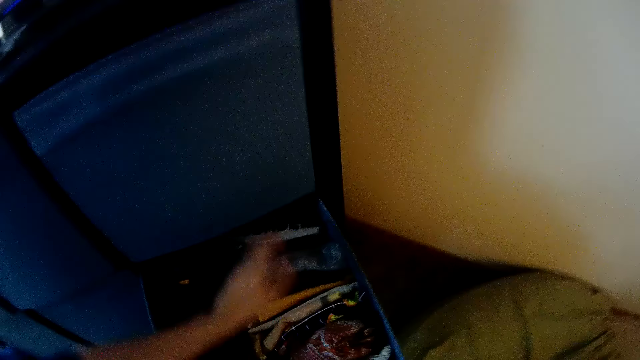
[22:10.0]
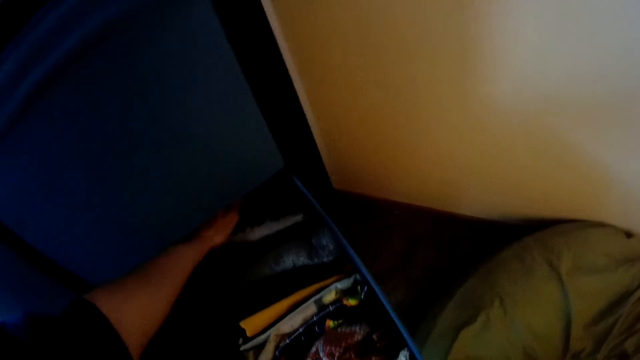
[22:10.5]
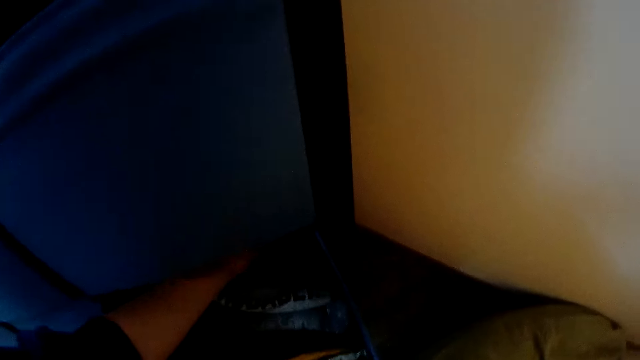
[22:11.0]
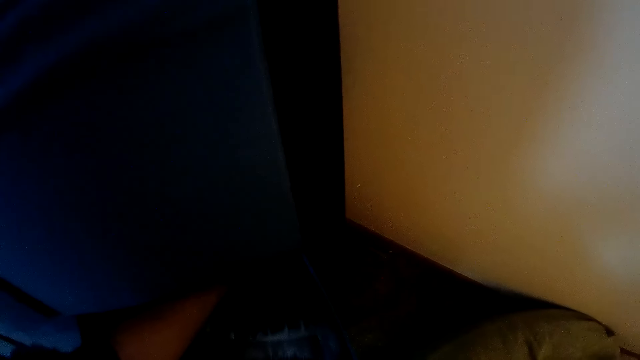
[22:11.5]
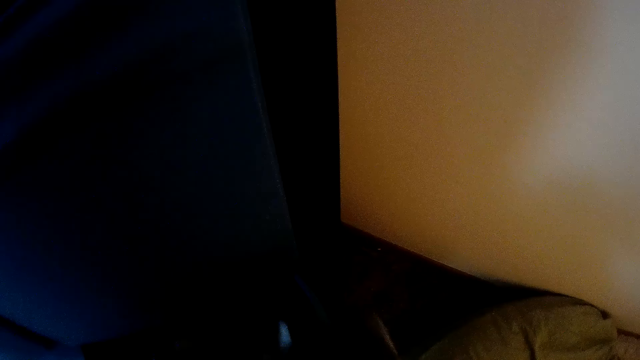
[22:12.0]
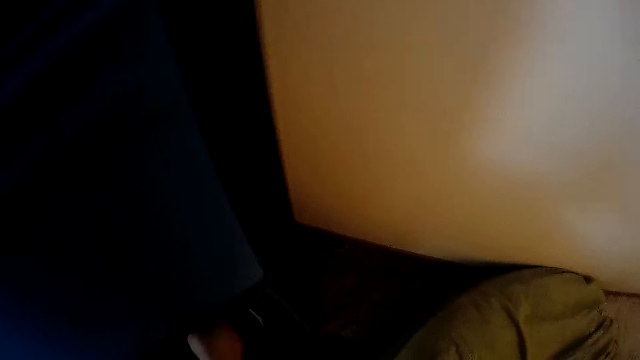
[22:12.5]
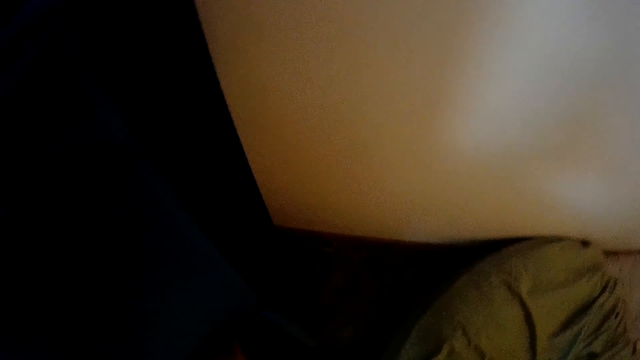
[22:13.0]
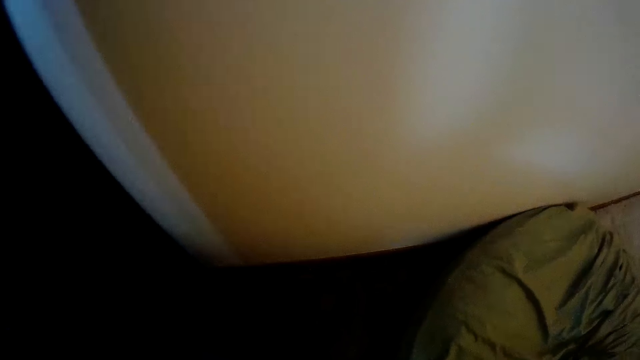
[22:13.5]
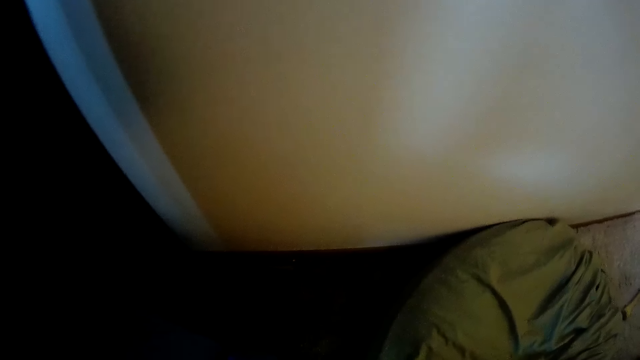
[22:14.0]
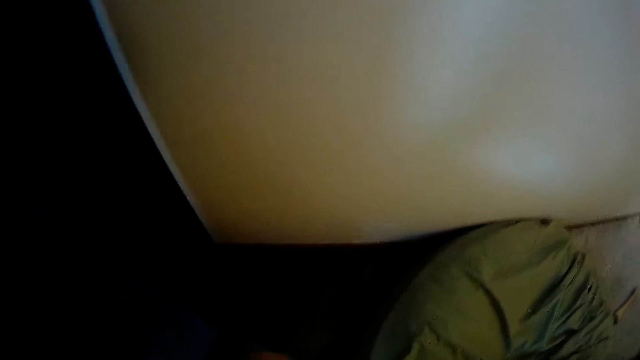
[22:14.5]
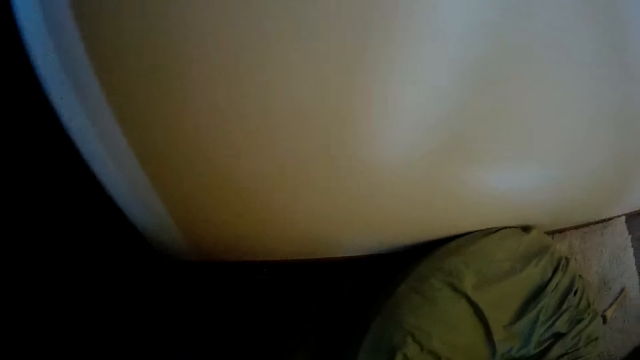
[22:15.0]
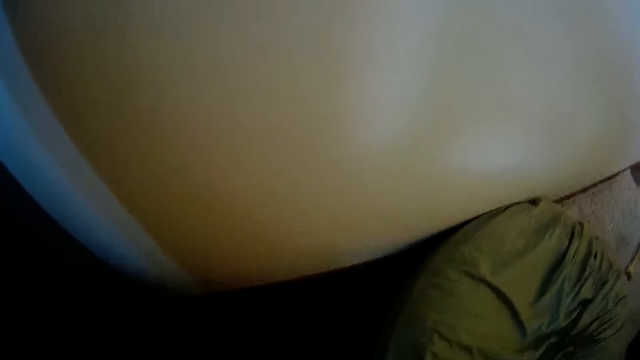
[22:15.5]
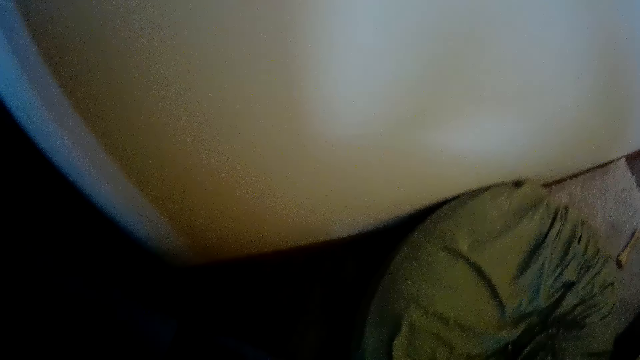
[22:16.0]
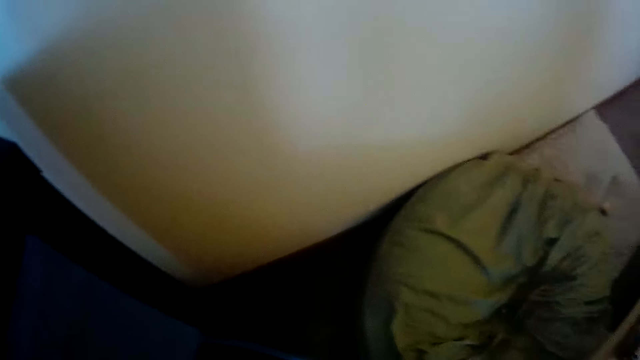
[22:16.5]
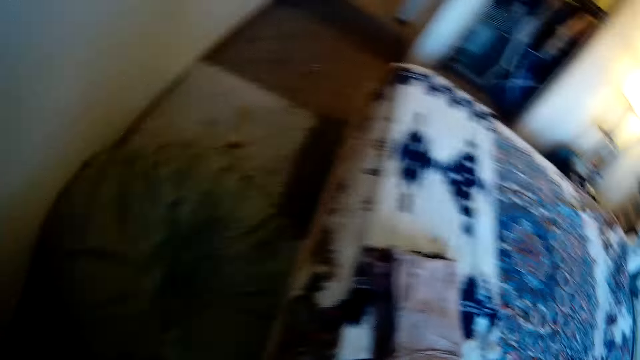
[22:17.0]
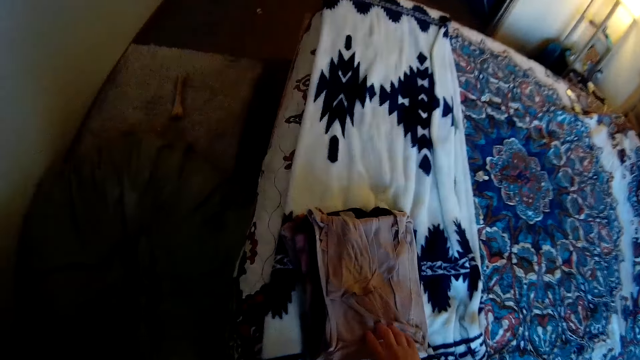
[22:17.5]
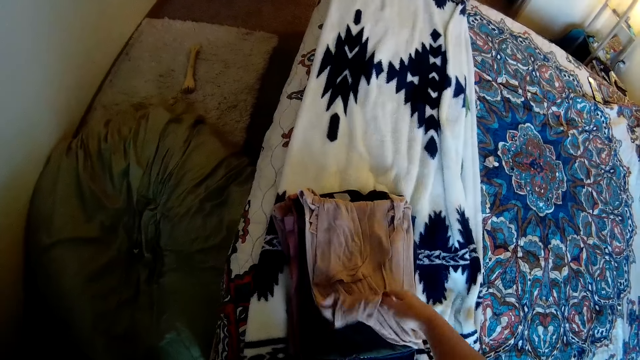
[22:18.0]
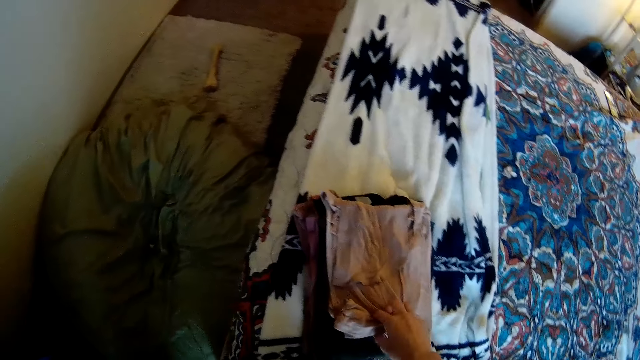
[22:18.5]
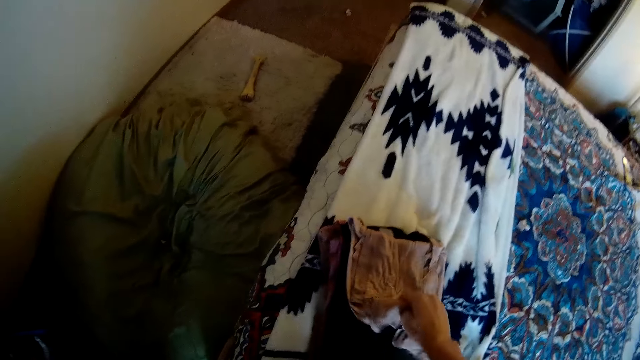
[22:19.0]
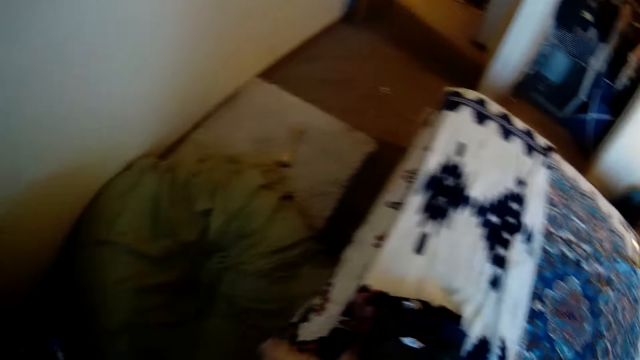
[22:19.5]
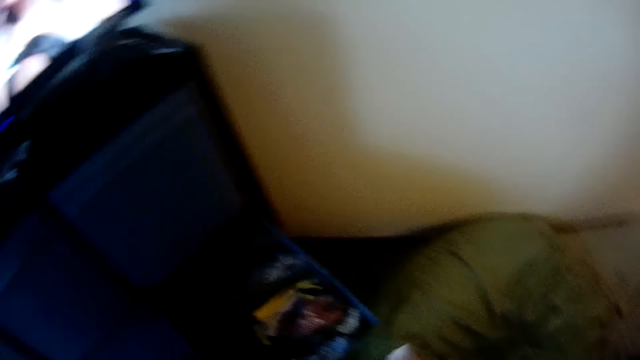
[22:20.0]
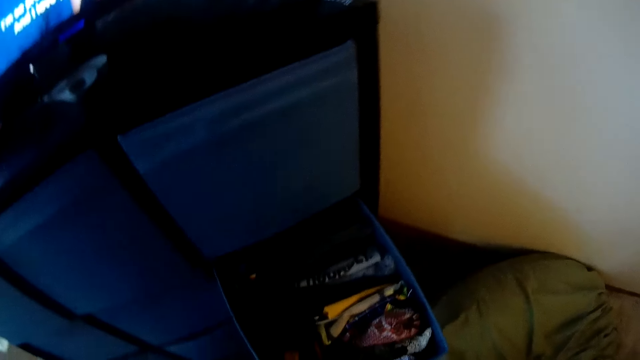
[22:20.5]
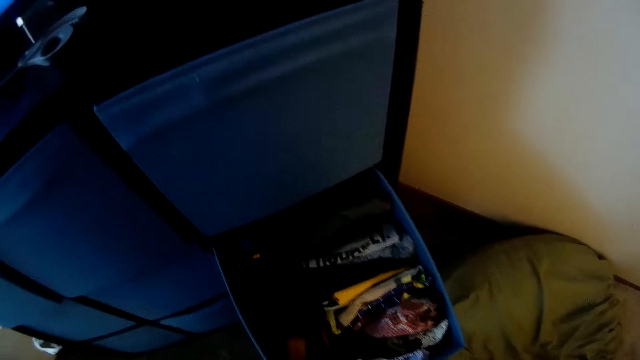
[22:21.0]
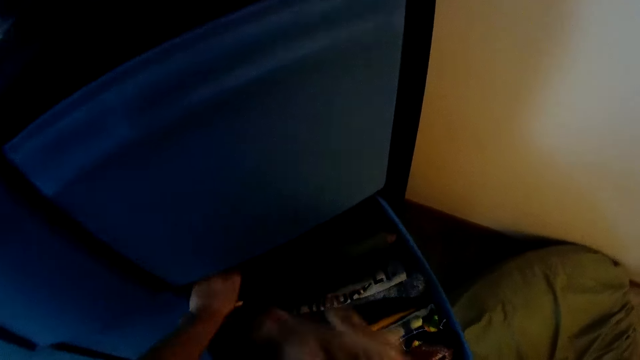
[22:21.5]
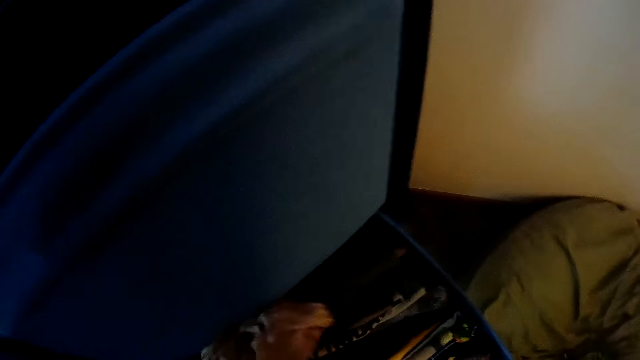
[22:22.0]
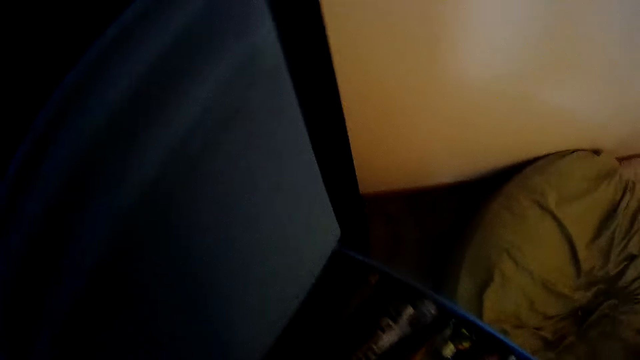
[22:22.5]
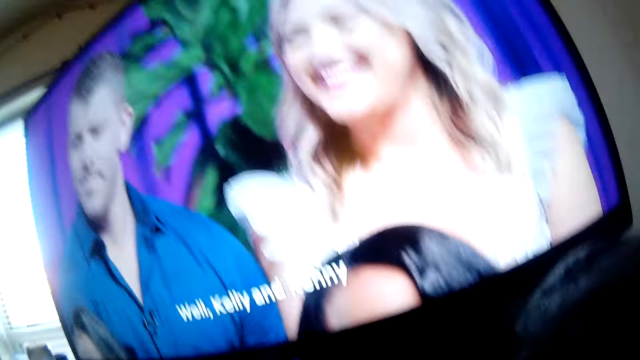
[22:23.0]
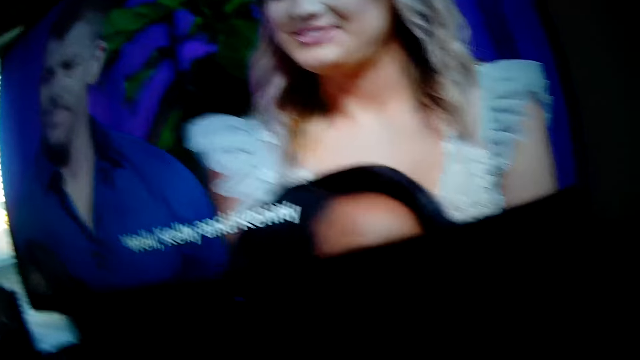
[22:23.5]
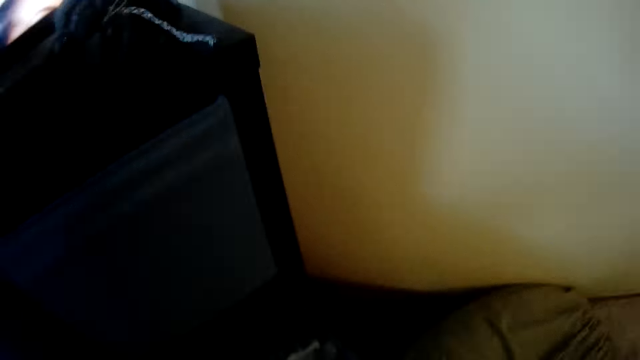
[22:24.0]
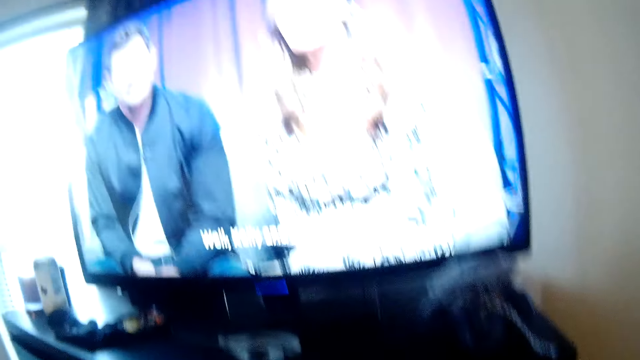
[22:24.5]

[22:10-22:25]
The camera wearer inserts the hand into the drawer. They drop the clothes inside the drawer. They hold the cloth. They pick up other clothes from the bed. They drop the clothes inside the drawer.

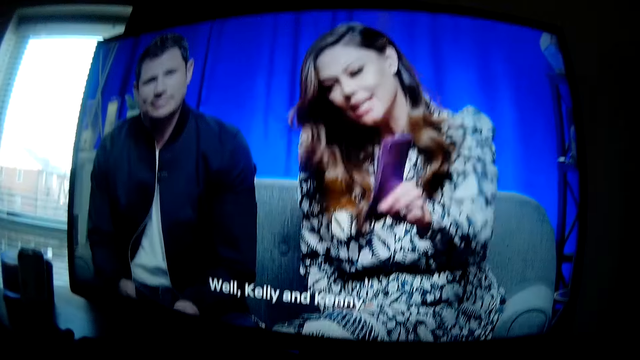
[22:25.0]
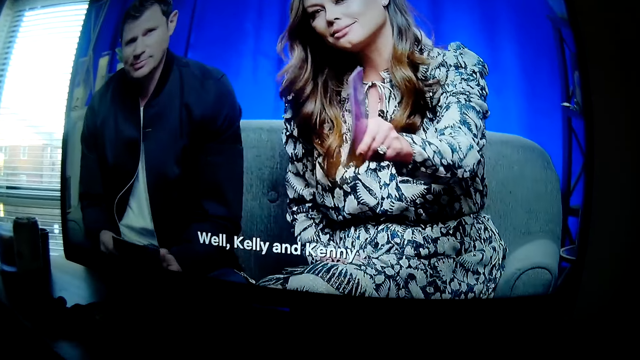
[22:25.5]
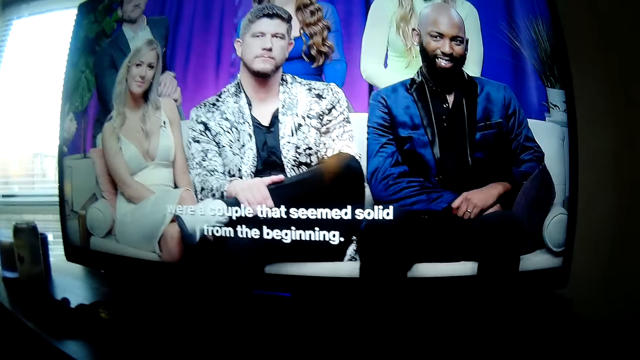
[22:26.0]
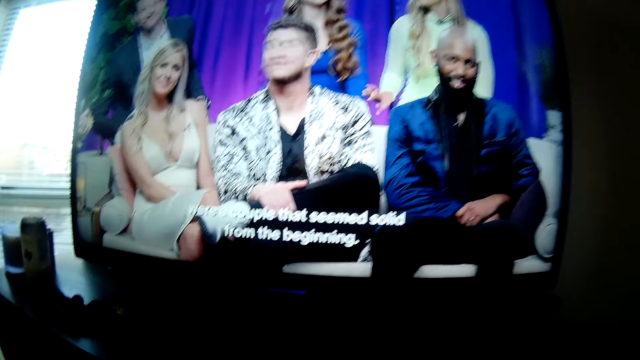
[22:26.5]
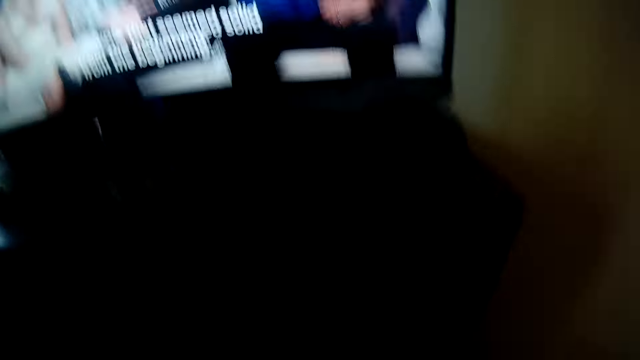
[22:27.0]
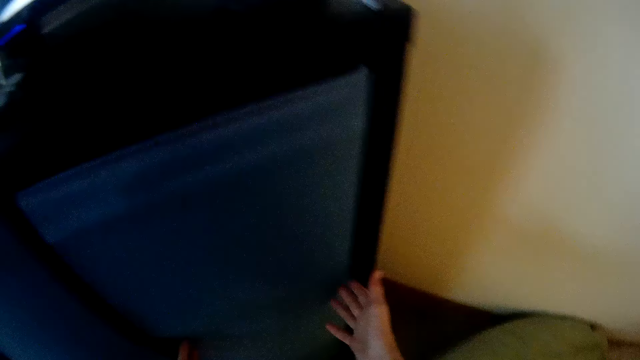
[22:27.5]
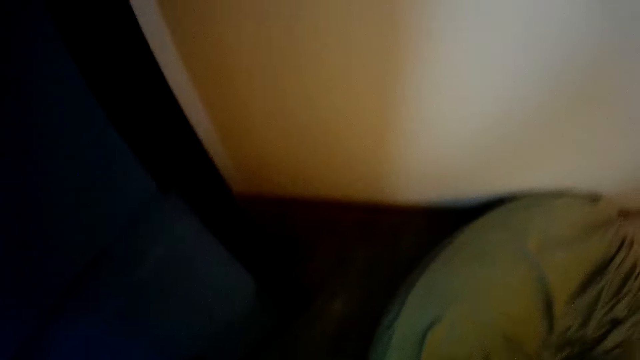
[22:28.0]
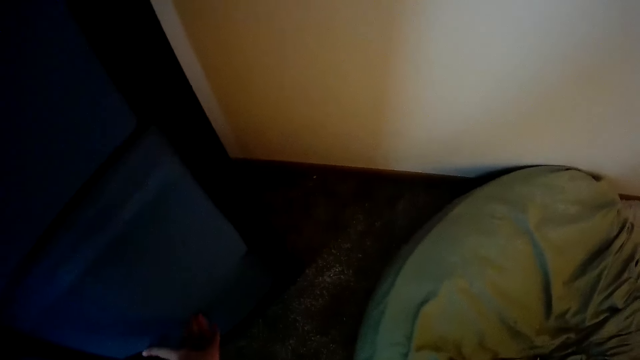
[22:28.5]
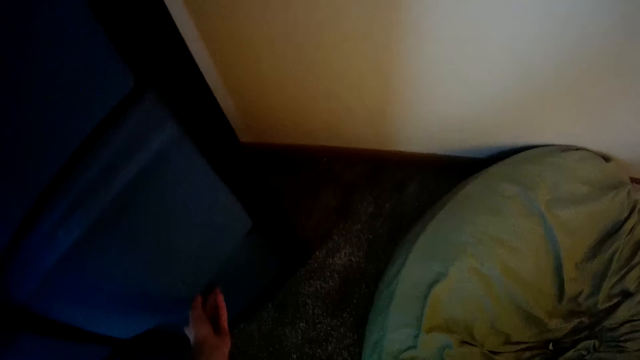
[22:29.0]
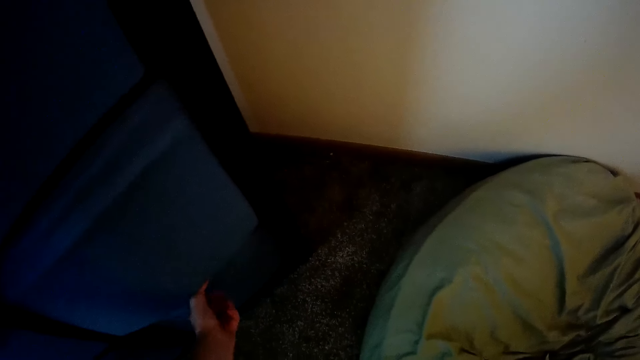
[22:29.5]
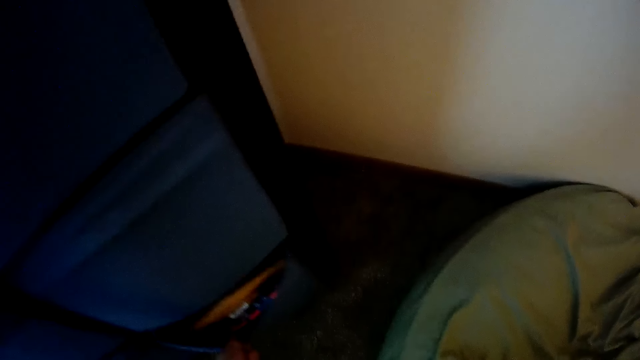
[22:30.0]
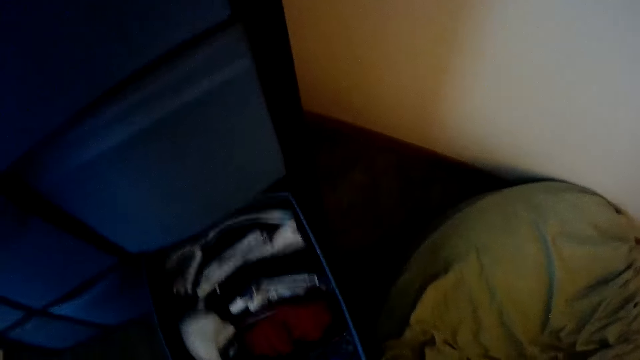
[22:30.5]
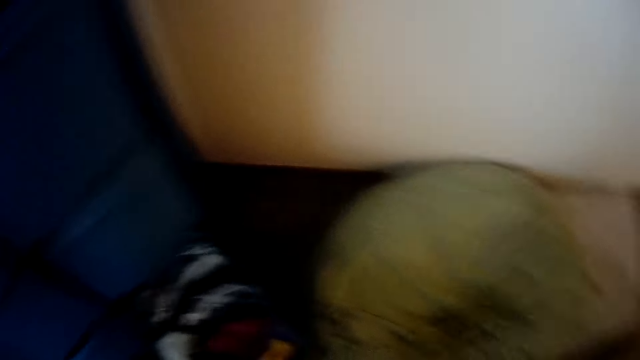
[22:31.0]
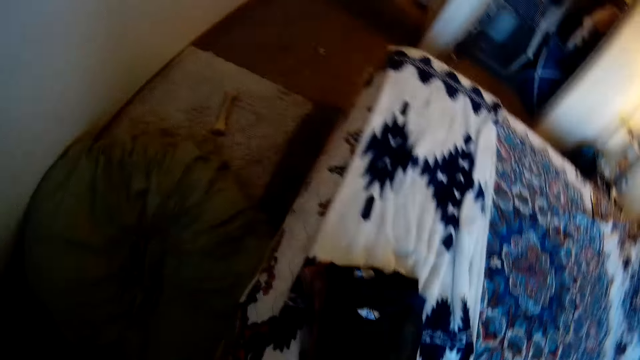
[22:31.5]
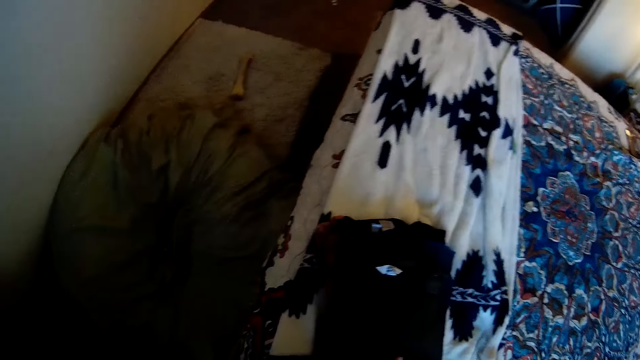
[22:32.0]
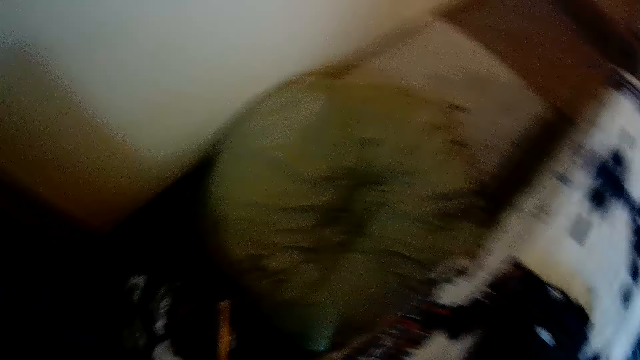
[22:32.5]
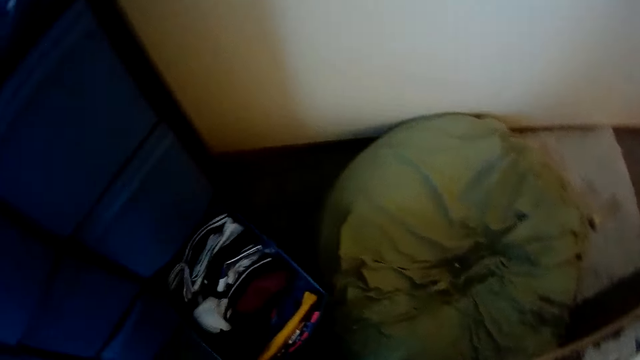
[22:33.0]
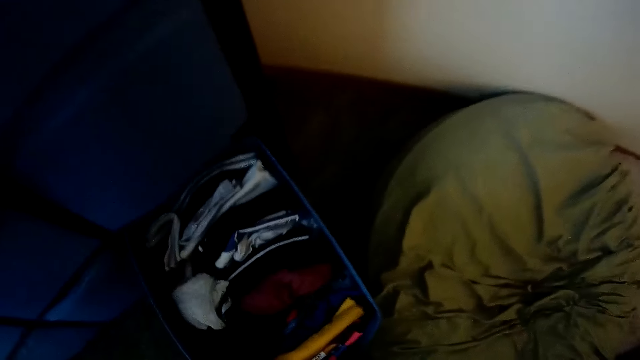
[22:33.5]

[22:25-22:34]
The camera wearer watches the television. They open another drawer.
